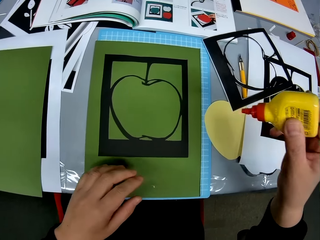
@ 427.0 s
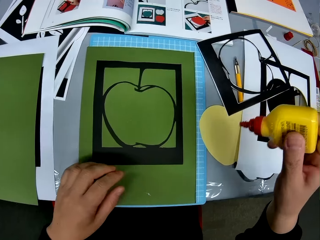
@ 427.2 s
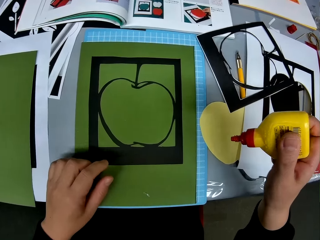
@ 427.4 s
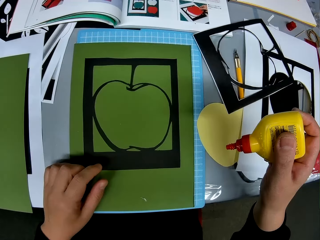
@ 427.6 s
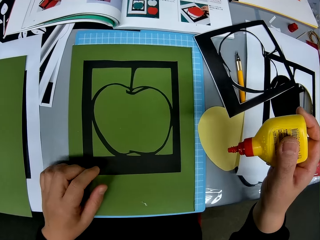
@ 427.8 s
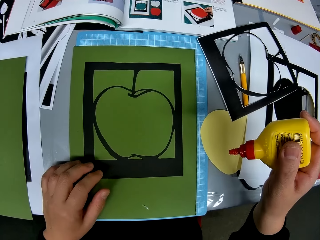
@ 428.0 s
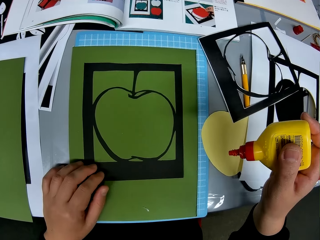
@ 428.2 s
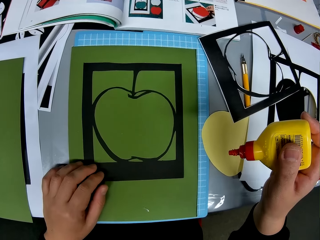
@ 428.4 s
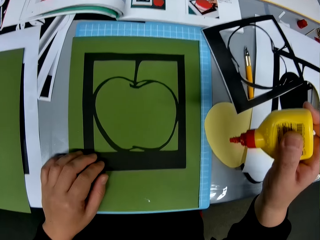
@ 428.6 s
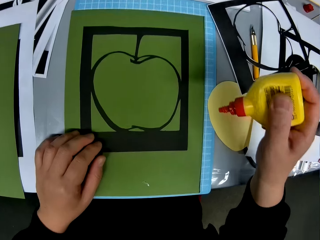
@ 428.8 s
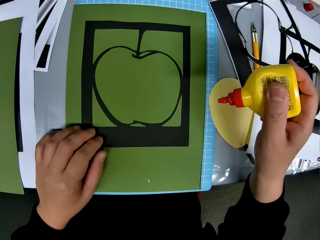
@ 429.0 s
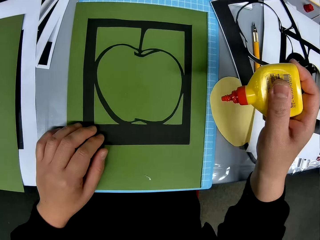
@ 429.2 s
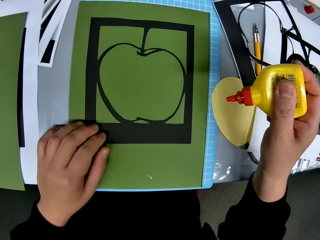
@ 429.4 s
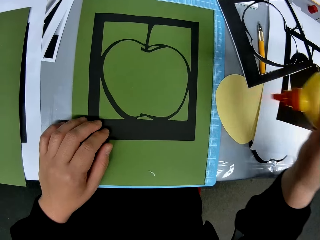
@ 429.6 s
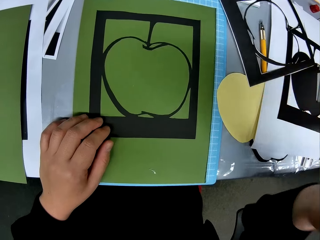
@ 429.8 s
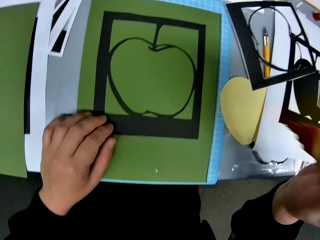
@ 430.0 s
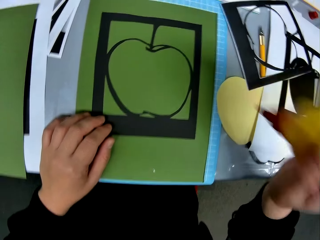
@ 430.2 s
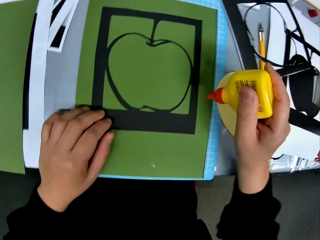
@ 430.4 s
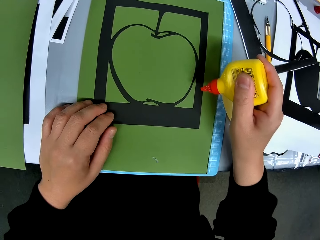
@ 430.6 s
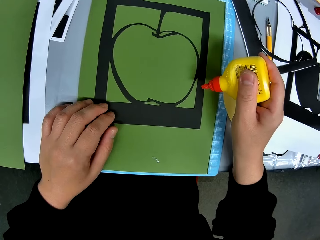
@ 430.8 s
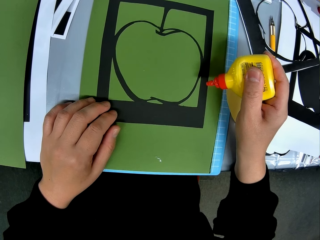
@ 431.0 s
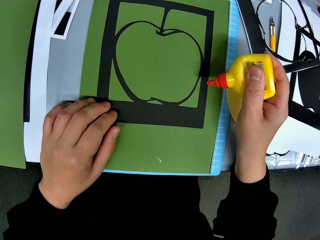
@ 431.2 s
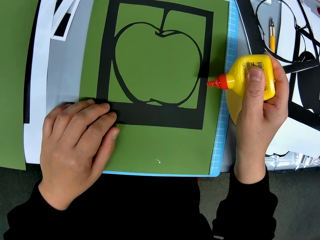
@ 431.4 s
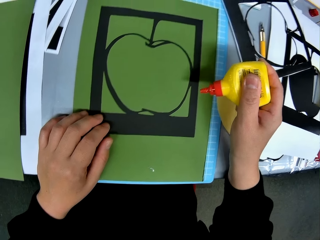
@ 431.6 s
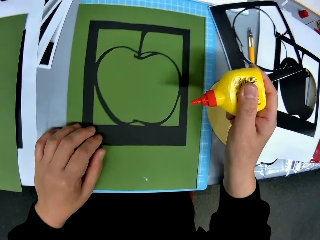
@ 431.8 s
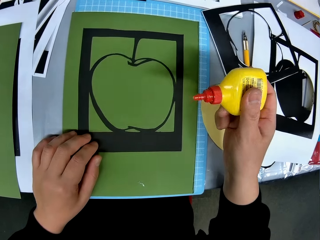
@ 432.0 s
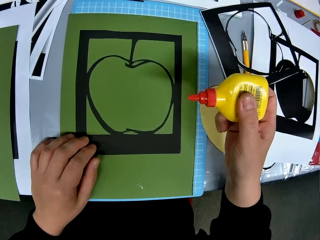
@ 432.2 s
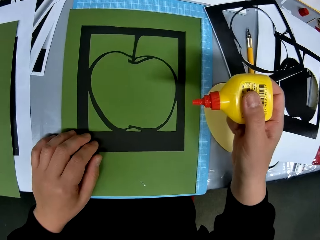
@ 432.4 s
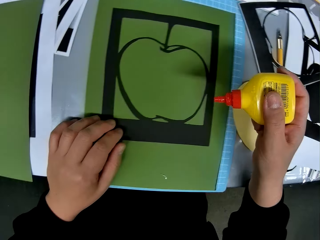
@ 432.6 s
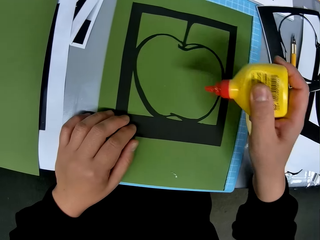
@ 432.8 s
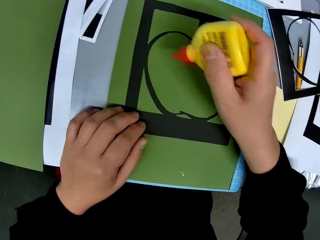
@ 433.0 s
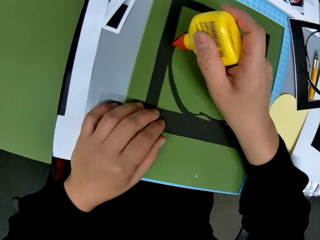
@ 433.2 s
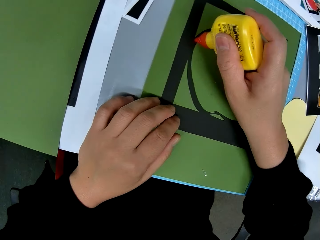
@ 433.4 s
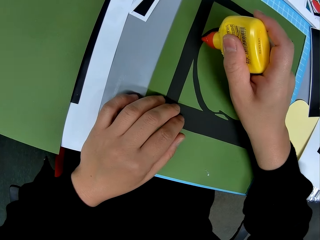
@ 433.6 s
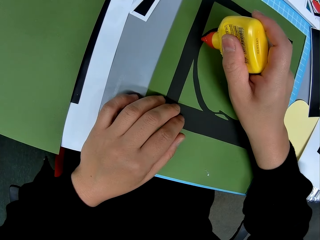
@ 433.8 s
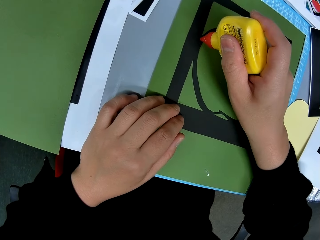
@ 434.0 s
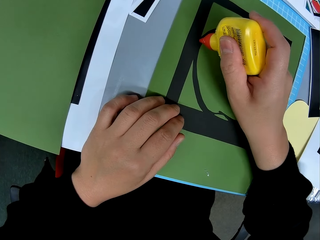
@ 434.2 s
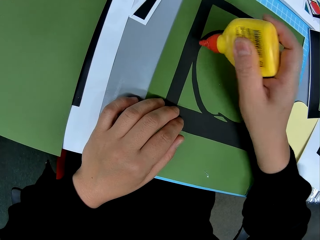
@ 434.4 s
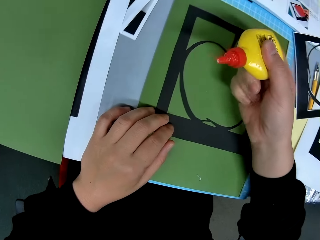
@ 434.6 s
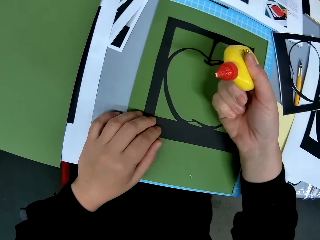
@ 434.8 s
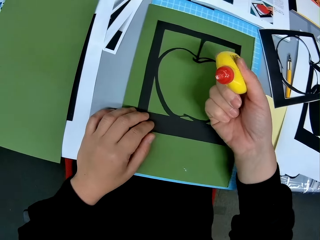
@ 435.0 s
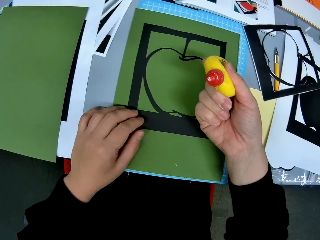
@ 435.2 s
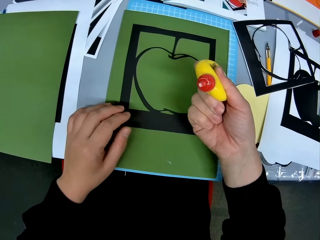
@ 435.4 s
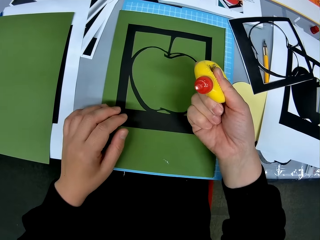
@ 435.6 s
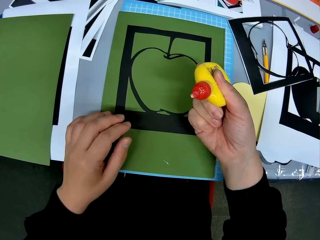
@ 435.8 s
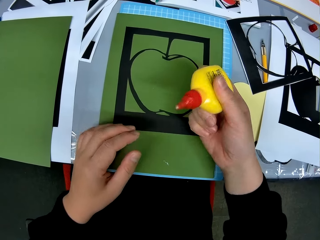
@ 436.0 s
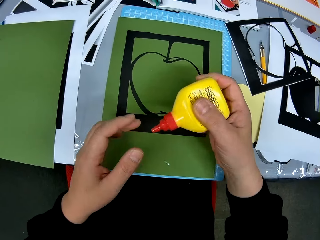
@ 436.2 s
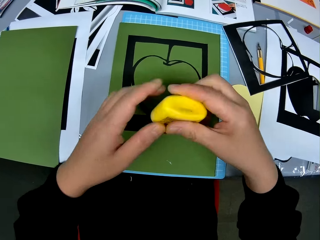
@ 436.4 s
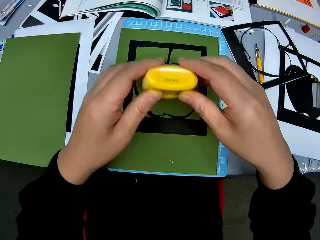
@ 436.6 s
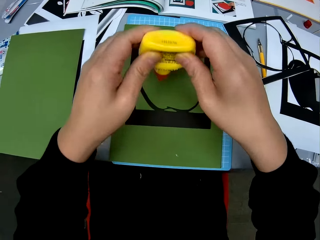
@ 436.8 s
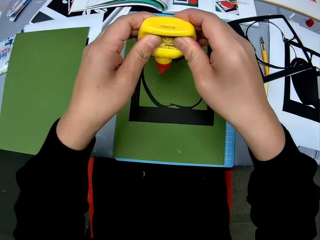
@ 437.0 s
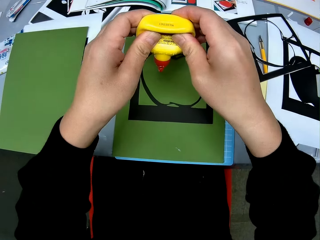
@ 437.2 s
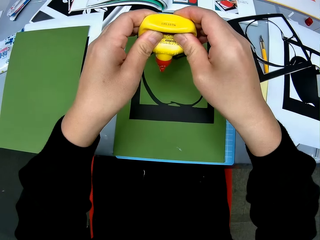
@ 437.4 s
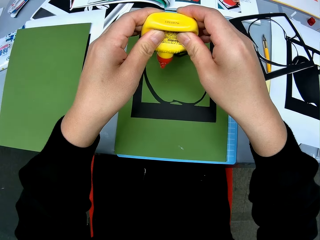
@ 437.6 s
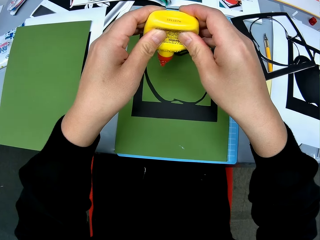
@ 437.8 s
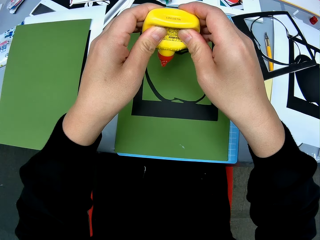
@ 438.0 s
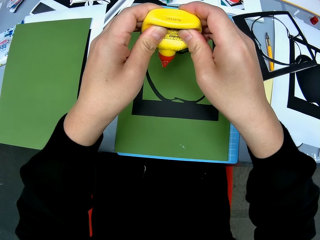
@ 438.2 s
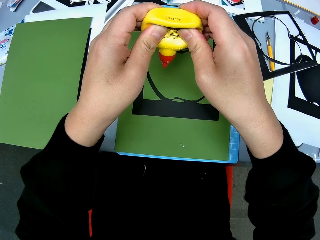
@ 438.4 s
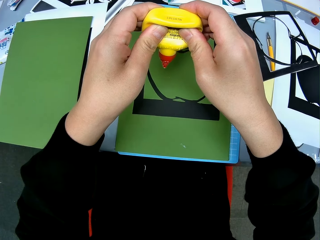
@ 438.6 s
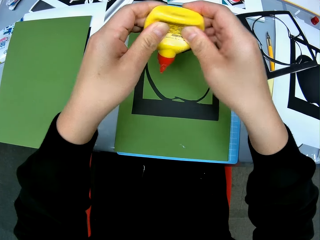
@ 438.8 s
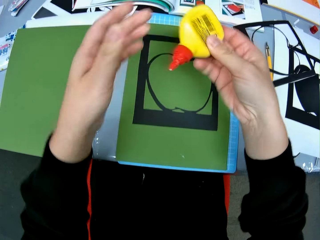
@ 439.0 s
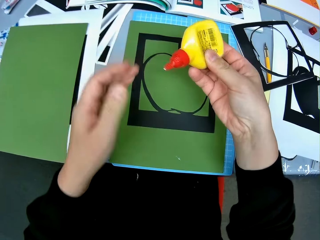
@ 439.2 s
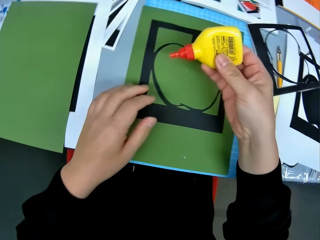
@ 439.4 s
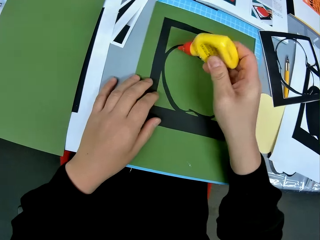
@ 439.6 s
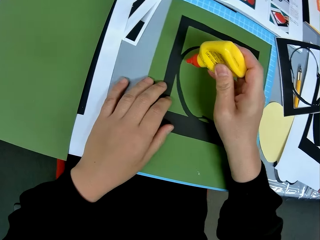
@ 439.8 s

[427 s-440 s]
The camera wearer shakes the glue bottle. They look at the glue bottle. They press the glue bottle. They look at the glue bottle. They press the glue bottle.

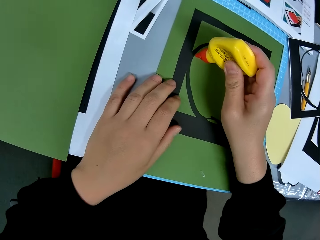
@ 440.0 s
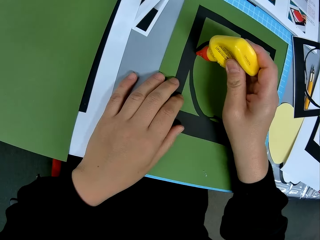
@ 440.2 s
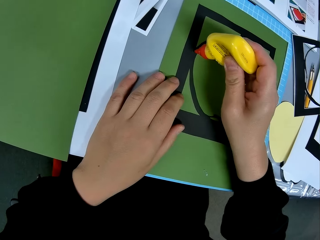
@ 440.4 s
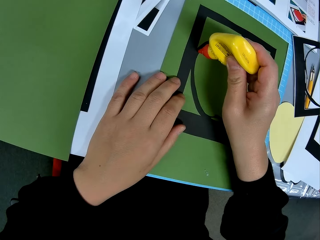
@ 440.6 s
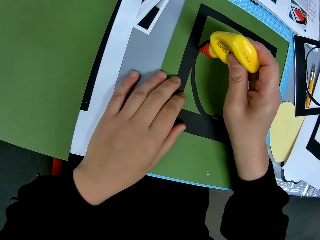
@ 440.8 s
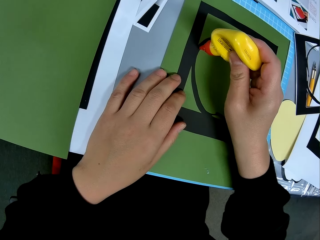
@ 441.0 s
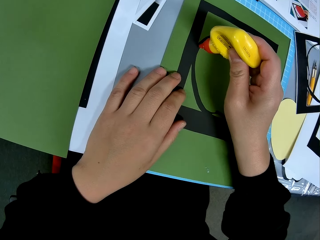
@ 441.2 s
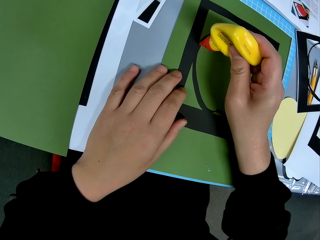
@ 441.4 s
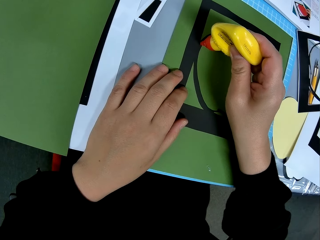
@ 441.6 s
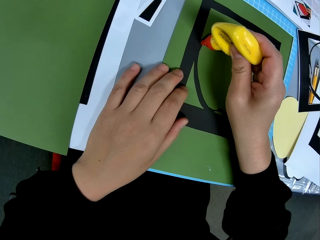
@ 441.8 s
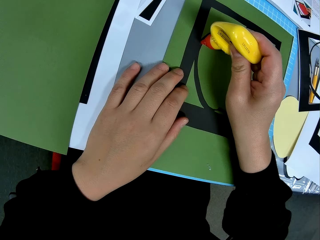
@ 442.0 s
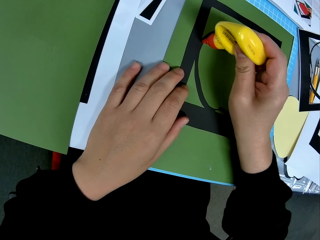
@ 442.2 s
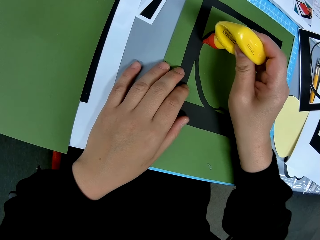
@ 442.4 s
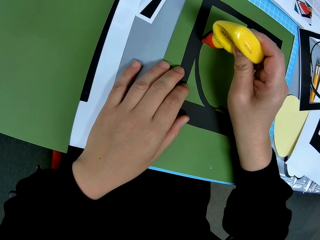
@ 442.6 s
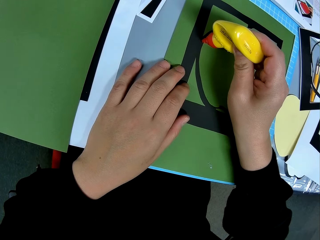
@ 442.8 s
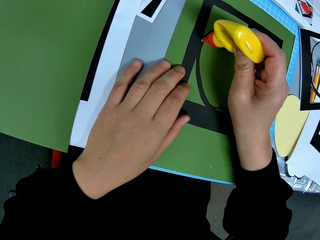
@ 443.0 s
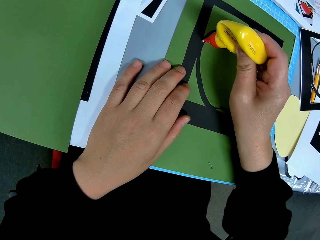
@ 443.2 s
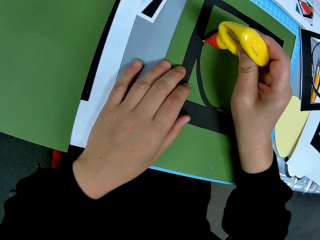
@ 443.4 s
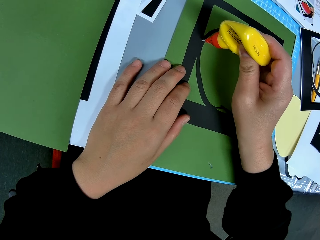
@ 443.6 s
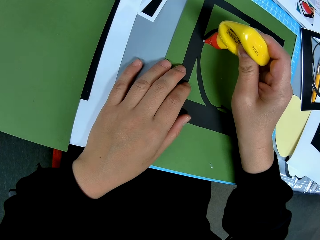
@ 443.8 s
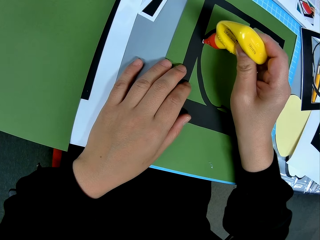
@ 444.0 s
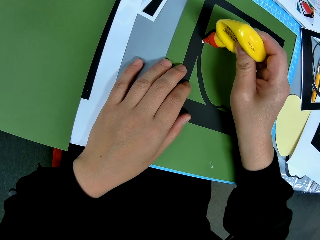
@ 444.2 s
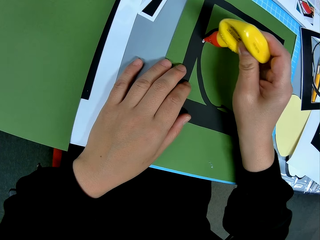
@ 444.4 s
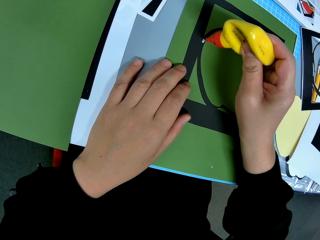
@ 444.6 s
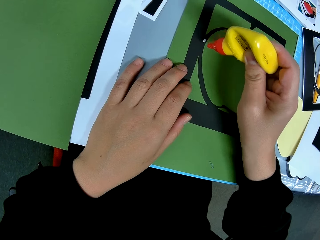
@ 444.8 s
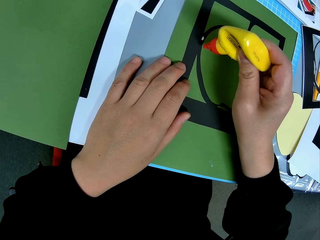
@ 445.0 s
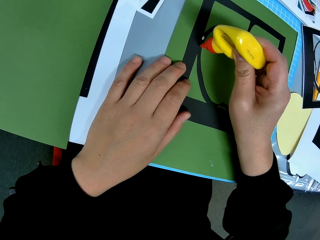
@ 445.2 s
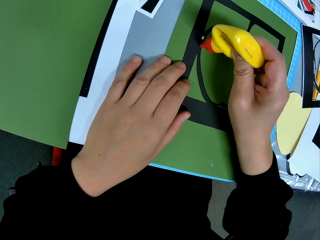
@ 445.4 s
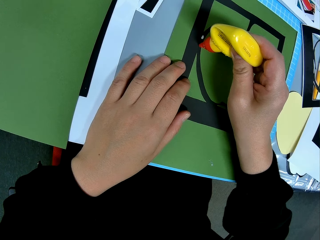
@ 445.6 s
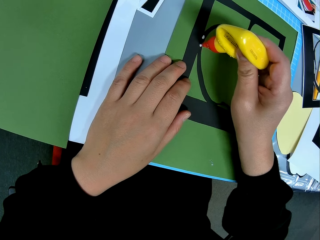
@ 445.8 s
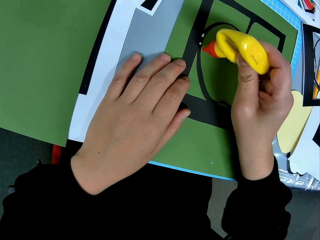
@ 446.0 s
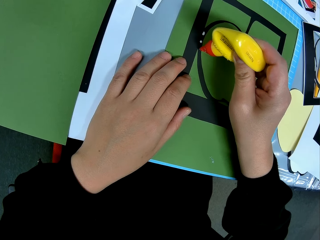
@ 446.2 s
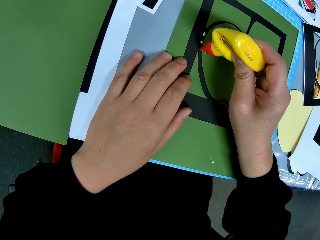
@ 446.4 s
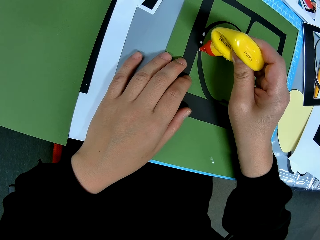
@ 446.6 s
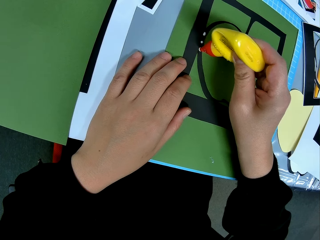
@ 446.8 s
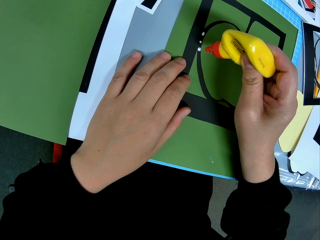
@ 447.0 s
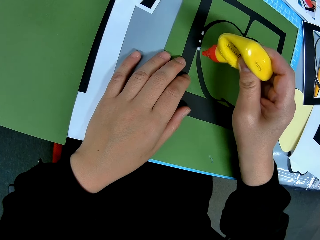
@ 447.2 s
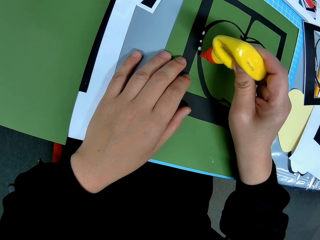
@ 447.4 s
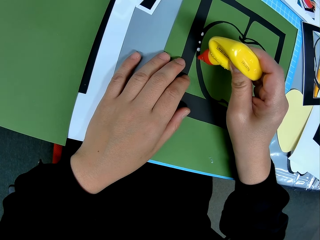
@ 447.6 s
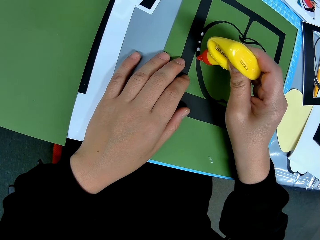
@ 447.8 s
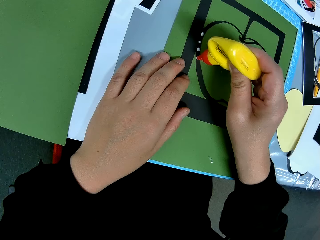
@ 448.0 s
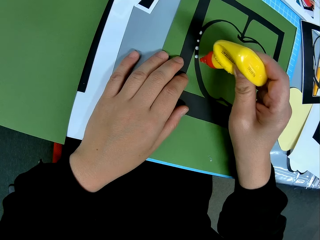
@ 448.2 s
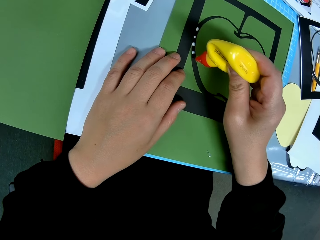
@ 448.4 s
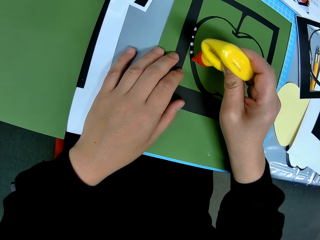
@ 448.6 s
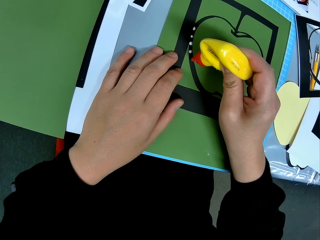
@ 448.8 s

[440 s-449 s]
The camera wearer touches the paper template with the tip of the bottle. They put the glue bottle on the paper model. They apply glue to the paper template.
